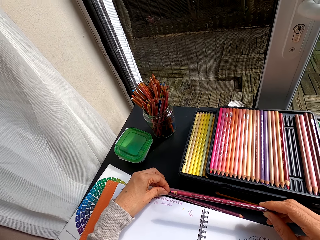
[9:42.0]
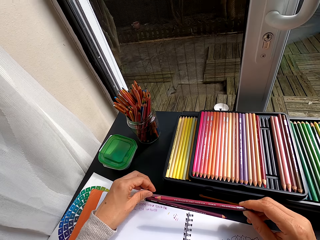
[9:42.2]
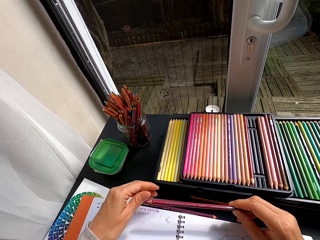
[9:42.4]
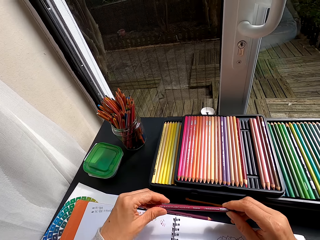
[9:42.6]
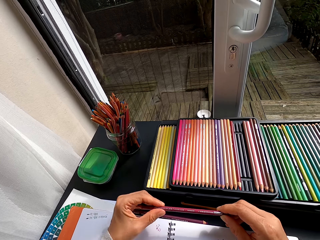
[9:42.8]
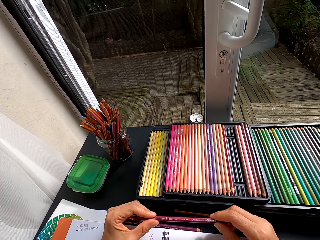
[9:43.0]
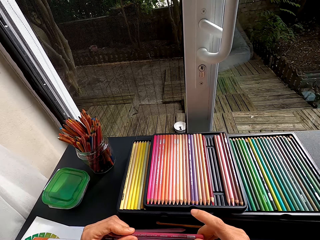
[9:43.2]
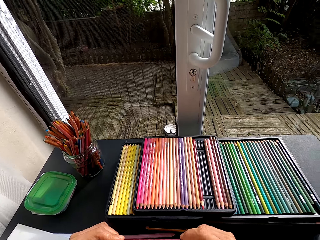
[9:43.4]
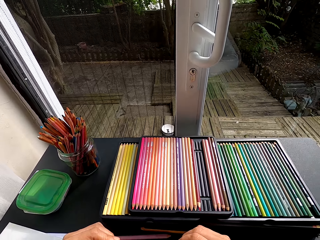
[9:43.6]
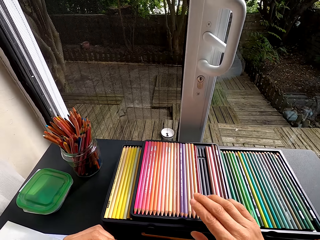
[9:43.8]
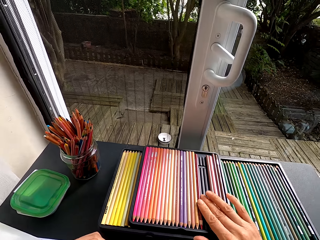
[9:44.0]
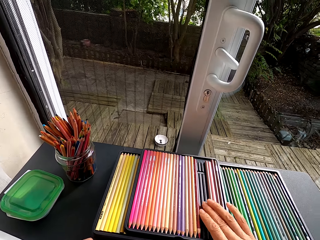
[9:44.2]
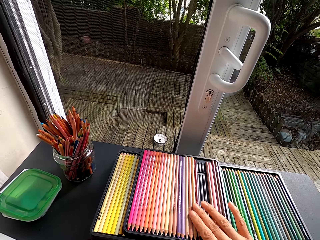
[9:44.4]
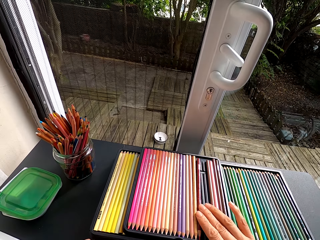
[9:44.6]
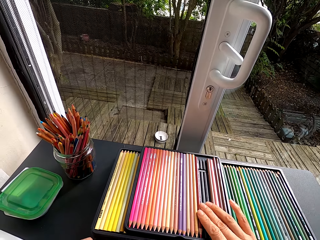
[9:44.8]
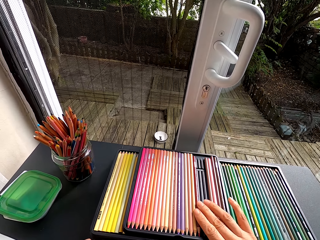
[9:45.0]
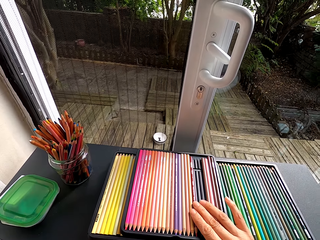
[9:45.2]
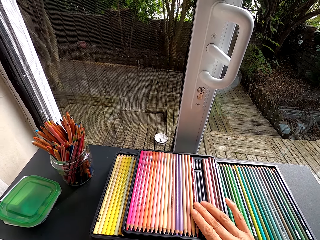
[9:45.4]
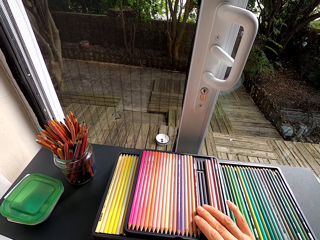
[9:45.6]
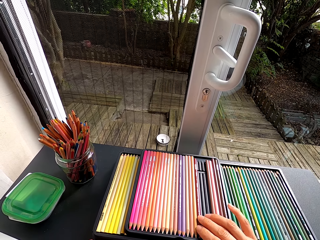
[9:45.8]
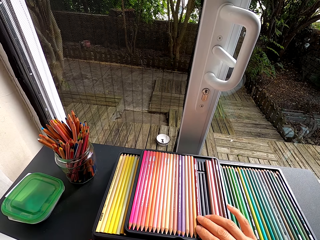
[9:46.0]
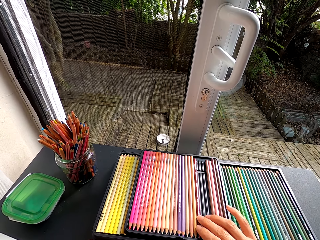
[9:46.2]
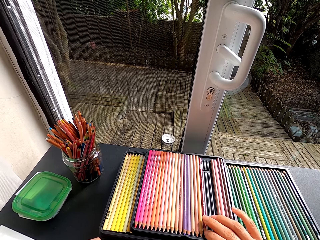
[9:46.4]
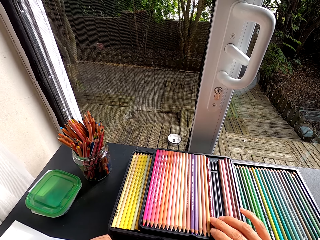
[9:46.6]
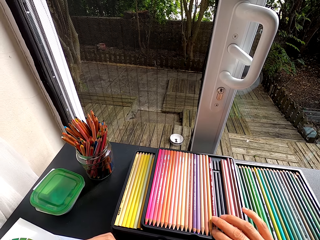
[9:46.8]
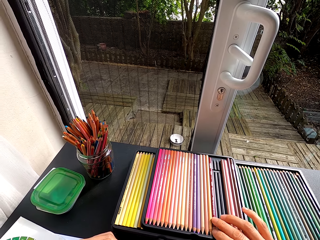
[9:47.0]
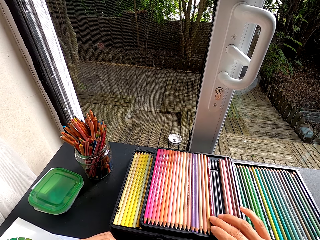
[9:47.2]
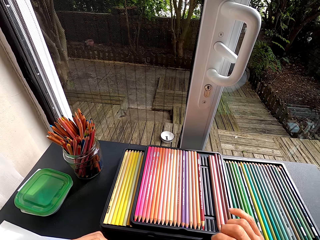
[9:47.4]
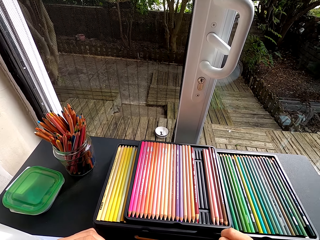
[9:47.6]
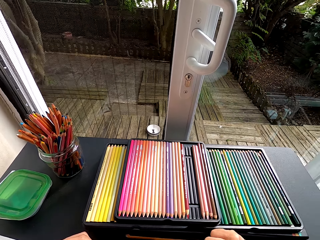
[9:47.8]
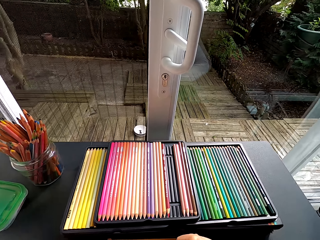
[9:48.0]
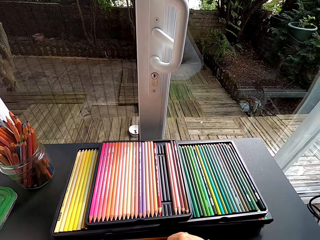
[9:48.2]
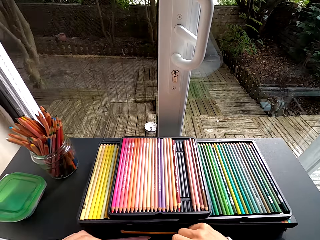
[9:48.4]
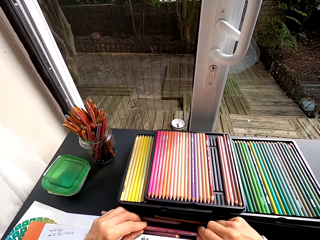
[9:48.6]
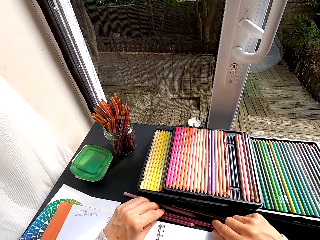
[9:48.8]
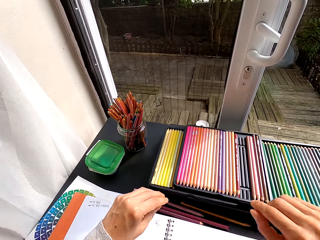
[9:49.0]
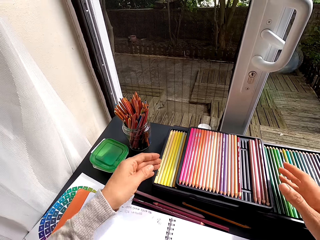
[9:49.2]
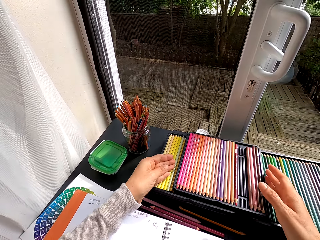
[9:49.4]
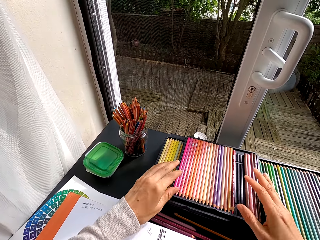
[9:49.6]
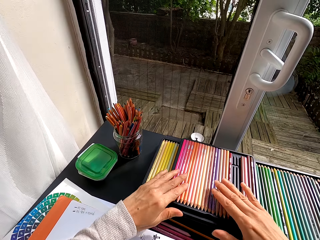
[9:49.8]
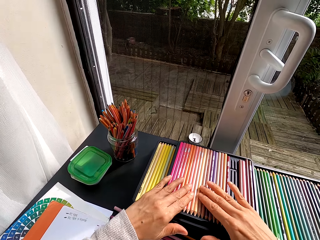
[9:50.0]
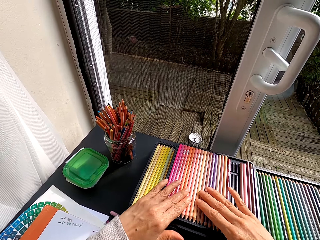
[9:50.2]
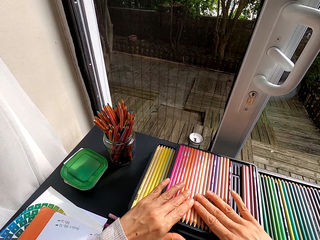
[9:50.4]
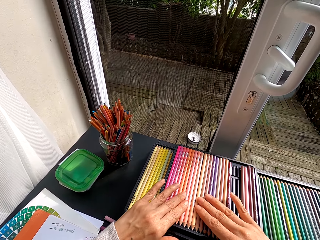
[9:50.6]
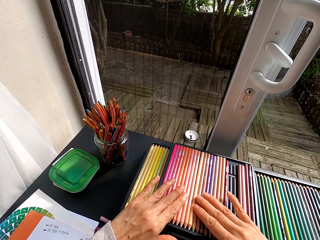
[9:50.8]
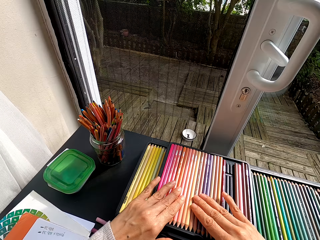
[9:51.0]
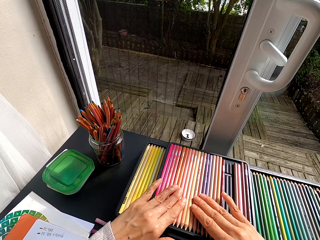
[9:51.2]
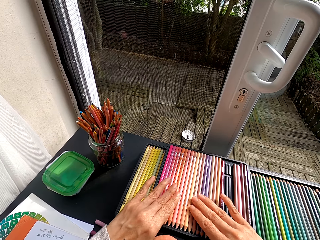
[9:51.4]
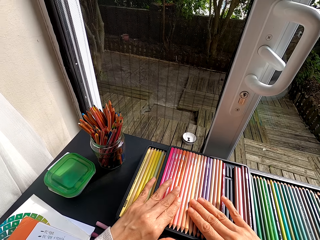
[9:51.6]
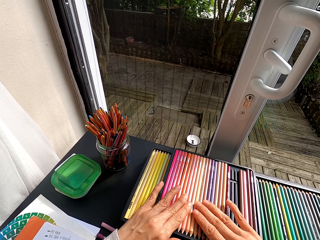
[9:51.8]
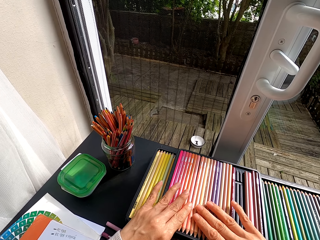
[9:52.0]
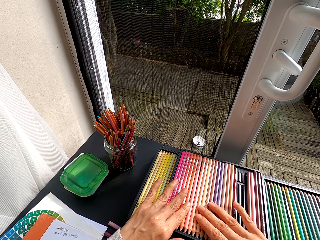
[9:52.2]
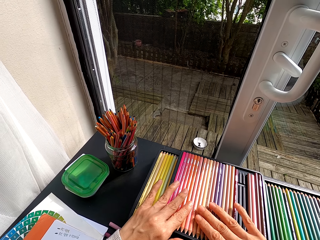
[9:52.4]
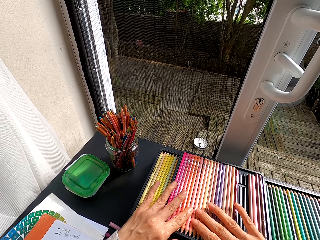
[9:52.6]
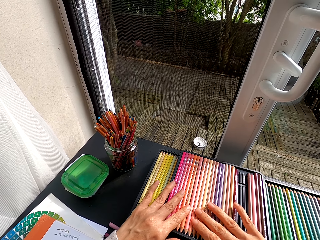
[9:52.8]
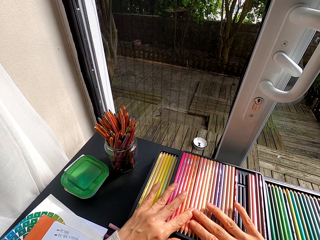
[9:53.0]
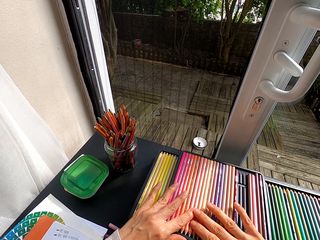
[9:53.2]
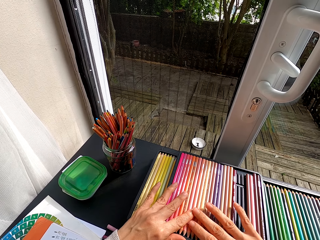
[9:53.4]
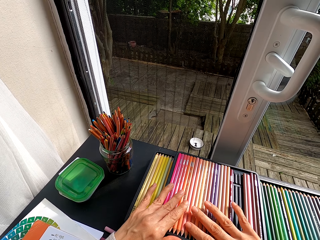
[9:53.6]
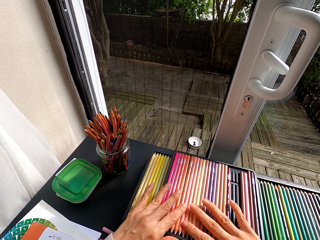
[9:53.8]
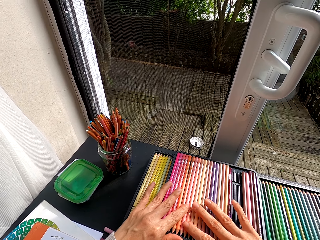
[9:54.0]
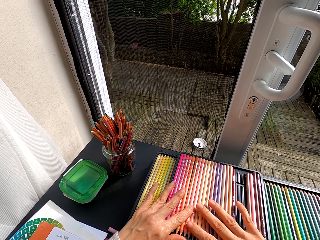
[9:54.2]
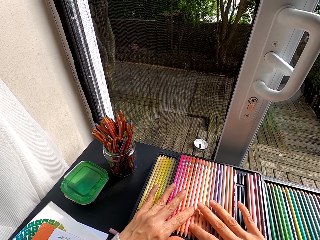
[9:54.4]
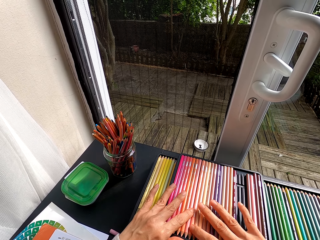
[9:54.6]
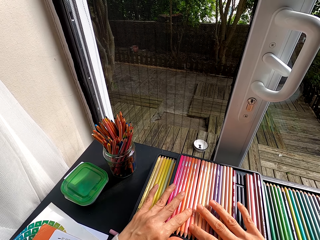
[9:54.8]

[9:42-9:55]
The camera wearer inspects the pencil crayon. They touch the pencil crayons in the container. They tap the crayons on the tray. They stare at the pencil crayons. They place a pencil crayon on the table. They select the crayons in the crayon tray. They inspect the pencil crayon on the table.

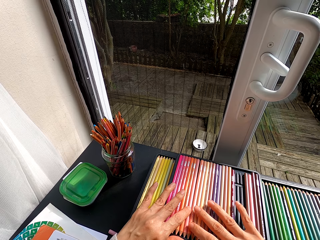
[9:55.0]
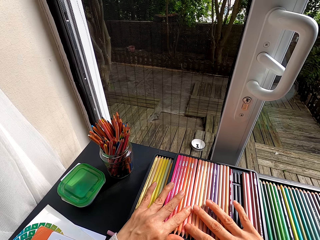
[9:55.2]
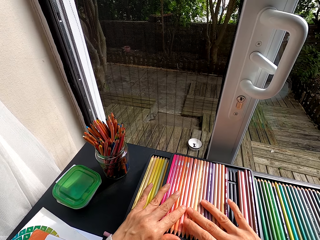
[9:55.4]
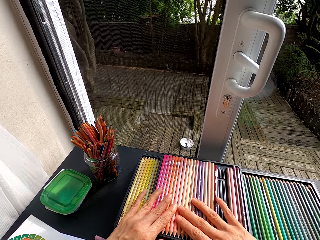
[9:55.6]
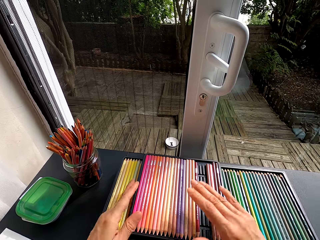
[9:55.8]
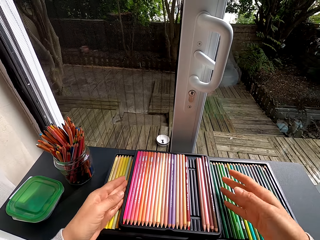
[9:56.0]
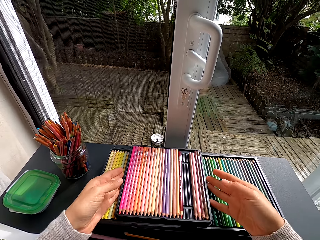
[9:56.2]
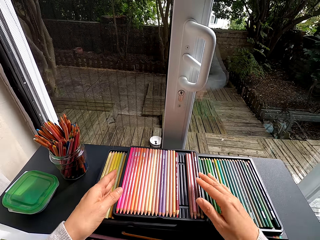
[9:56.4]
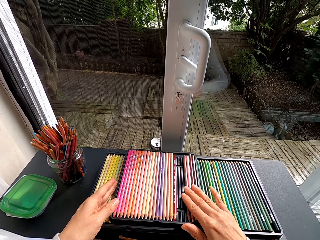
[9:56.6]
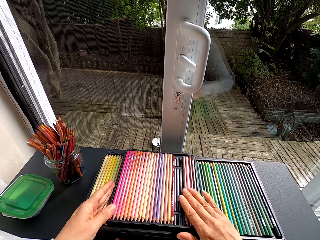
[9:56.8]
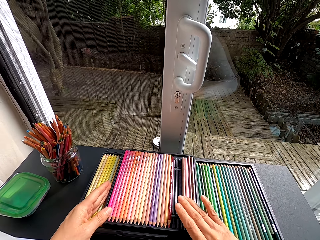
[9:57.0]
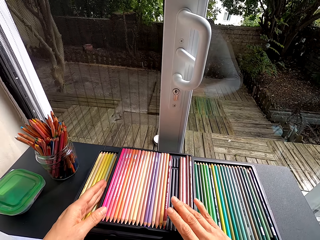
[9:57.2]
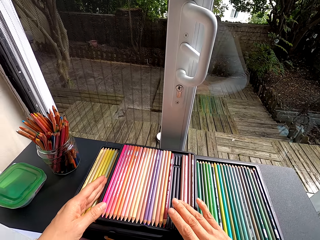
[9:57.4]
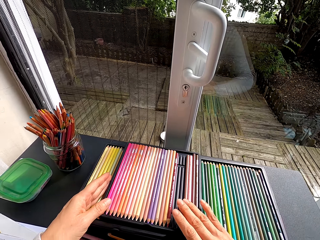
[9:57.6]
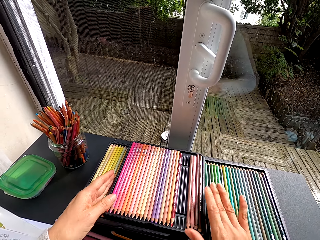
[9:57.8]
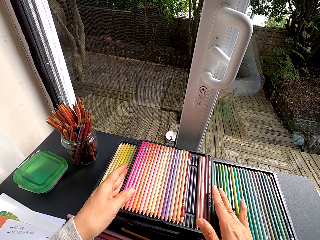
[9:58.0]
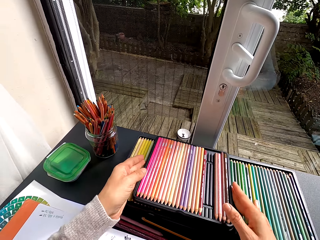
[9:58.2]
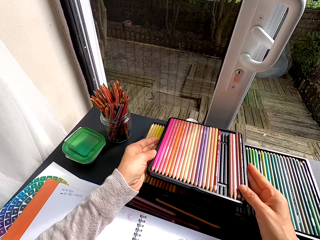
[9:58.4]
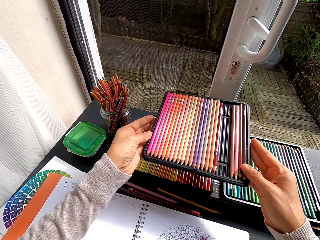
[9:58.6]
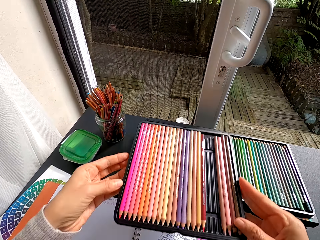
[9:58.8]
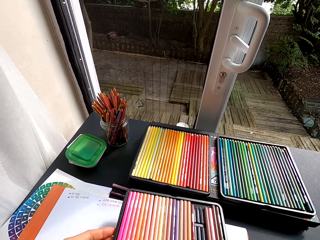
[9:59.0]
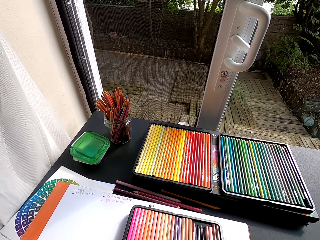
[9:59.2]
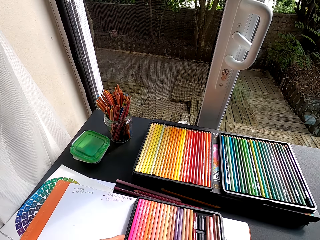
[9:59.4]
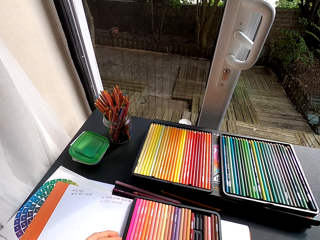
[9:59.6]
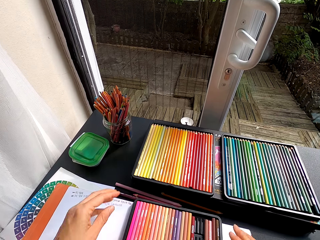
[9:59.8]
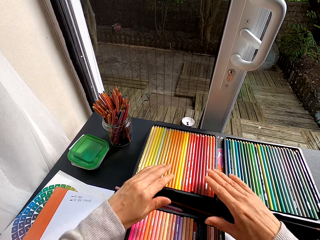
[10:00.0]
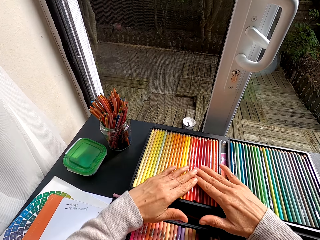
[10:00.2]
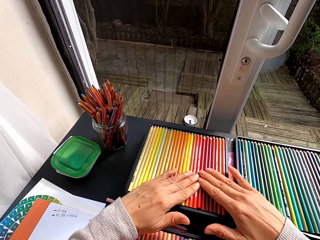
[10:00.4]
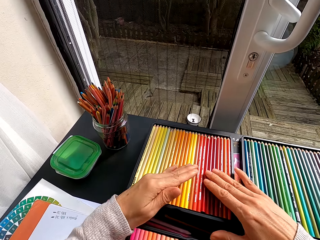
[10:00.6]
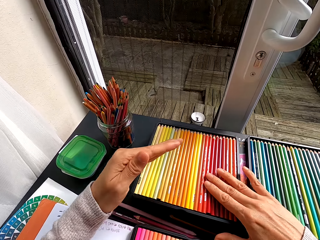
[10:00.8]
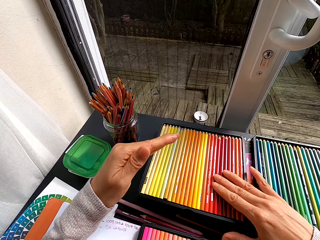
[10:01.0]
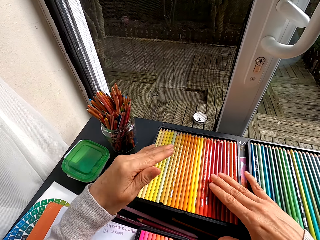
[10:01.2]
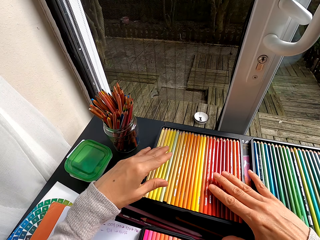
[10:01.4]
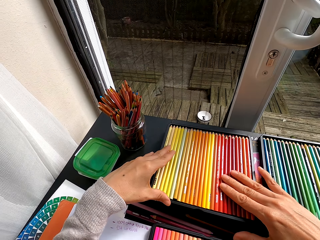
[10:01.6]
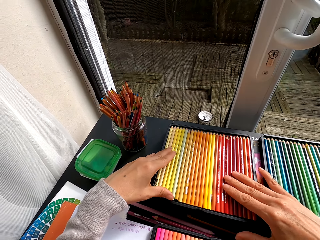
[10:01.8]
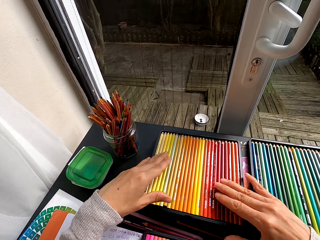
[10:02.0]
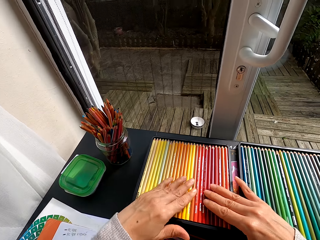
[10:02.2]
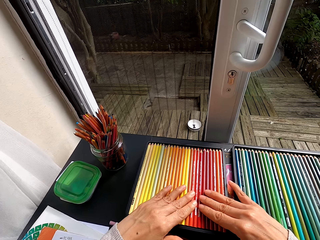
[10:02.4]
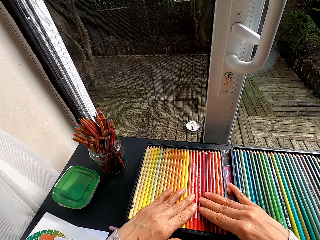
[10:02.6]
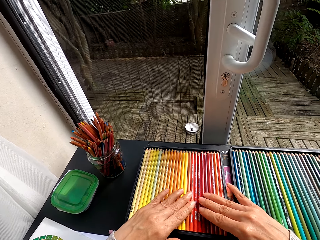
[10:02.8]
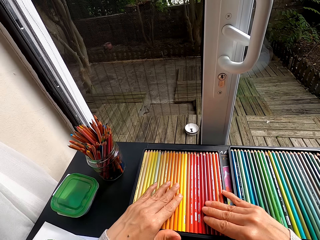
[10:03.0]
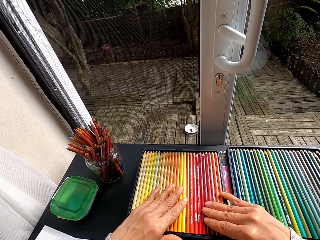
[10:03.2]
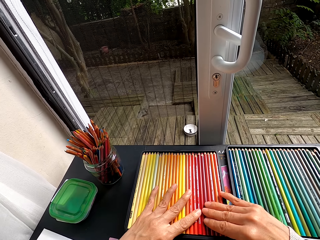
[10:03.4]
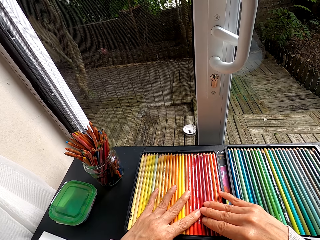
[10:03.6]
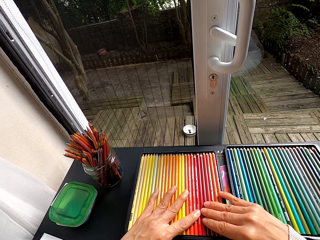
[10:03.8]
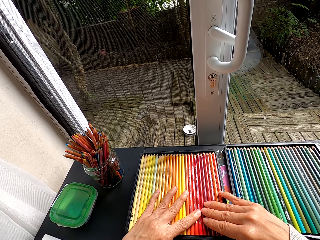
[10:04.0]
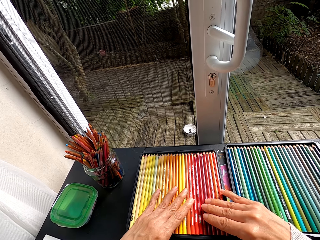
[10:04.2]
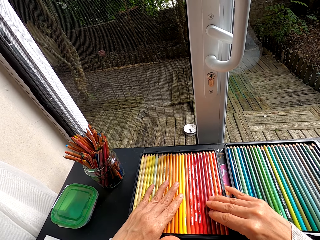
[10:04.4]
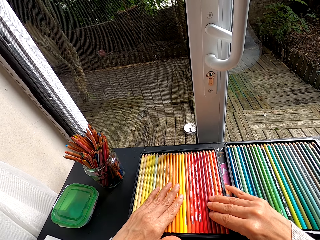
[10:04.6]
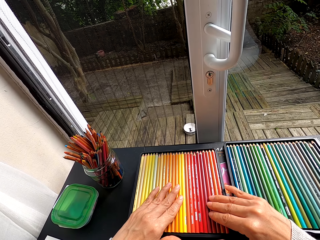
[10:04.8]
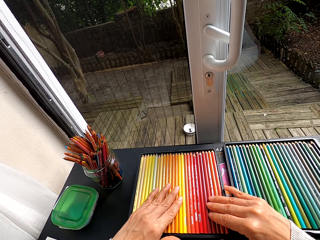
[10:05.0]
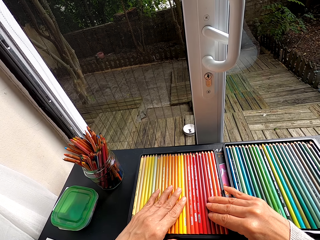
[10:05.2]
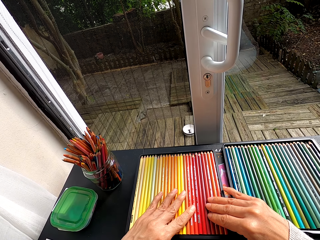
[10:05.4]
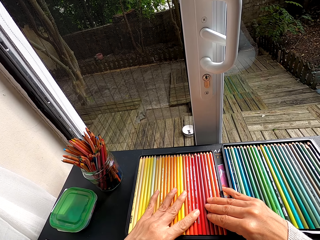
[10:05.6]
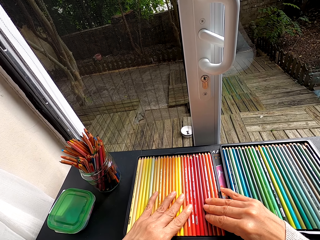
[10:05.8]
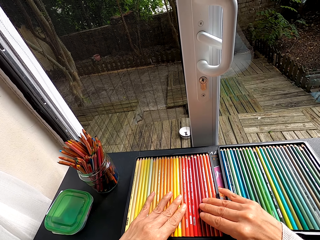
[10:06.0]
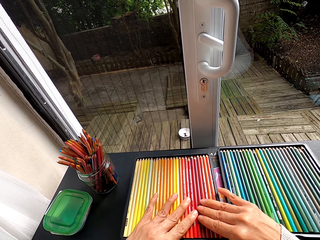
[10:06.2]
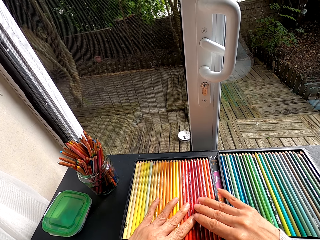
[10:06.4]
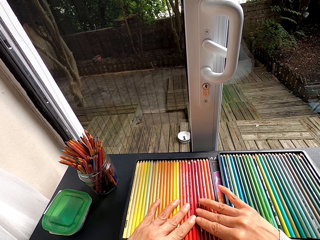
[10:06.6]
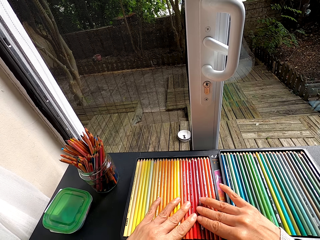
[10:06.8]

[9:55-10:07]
The camera wearer picks up the crayon tray. They pick up the pencil crayons on the table. They select the crayons in the crayon tray. They place the pencil crayons on the table. They inspect the pencil crayon on the table.
